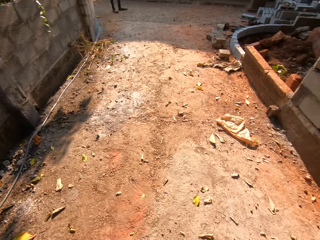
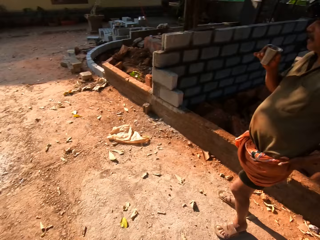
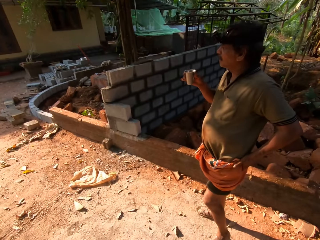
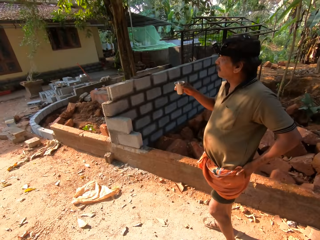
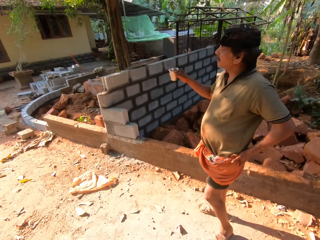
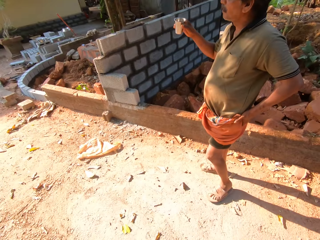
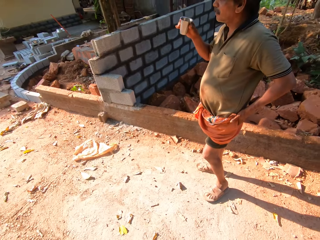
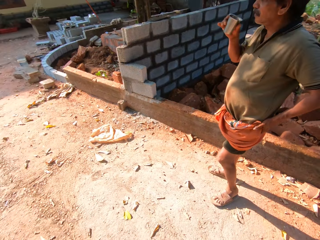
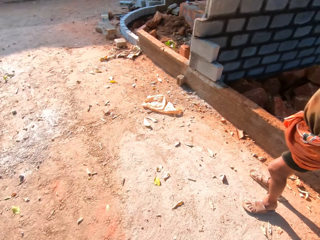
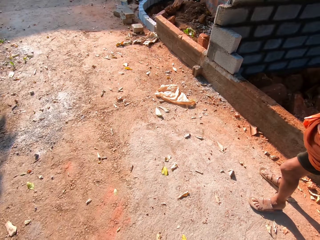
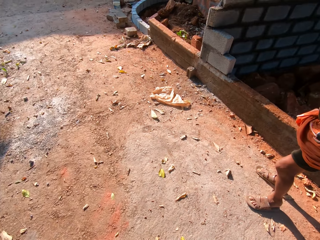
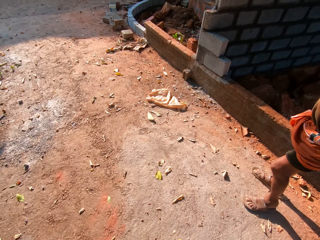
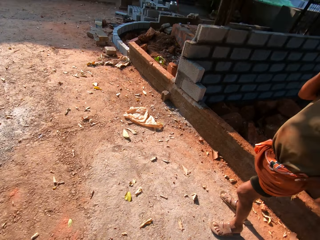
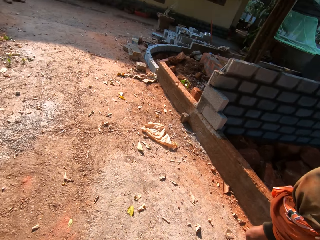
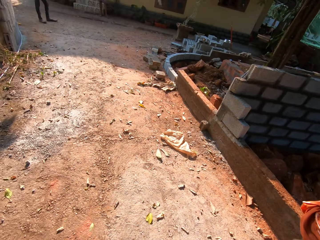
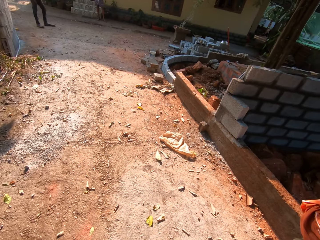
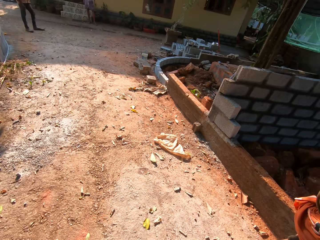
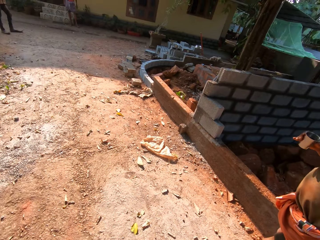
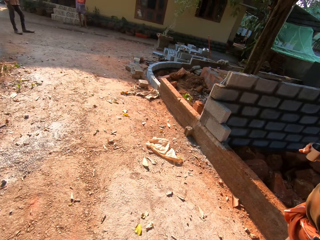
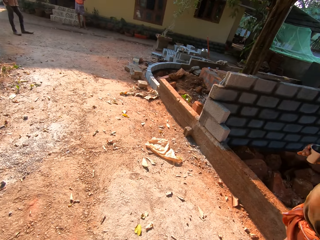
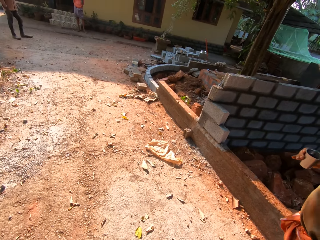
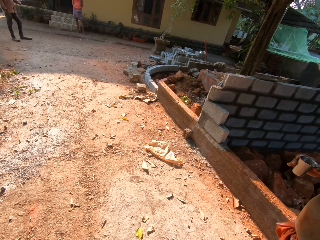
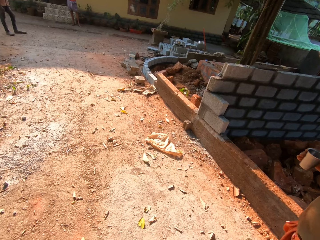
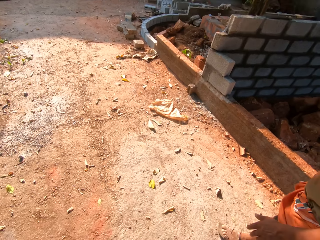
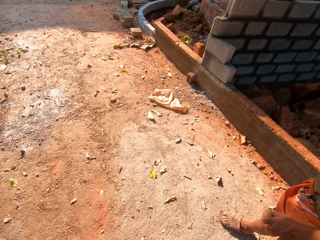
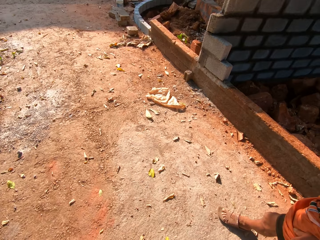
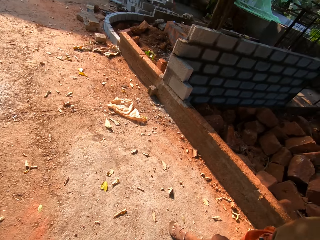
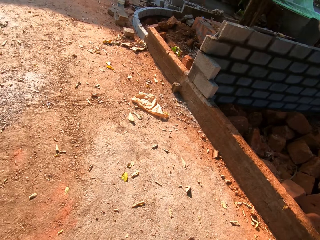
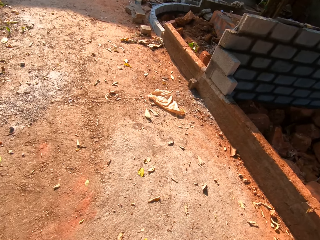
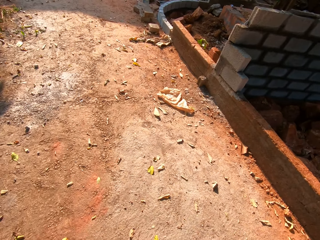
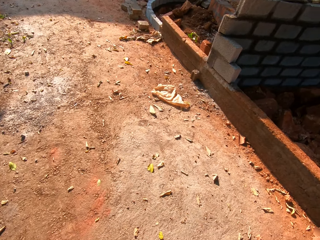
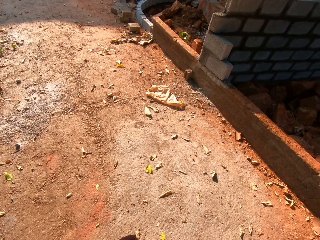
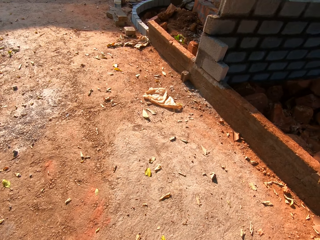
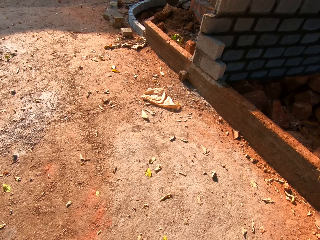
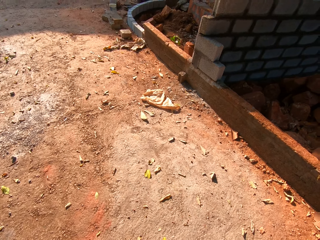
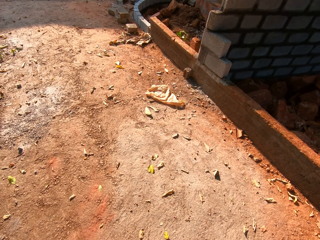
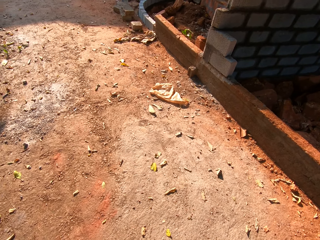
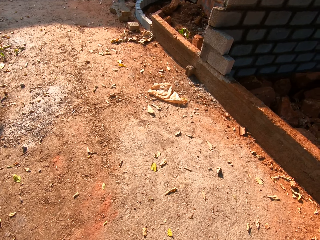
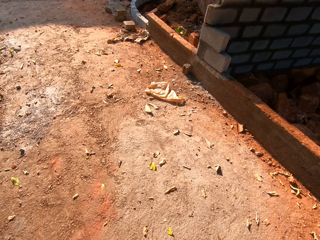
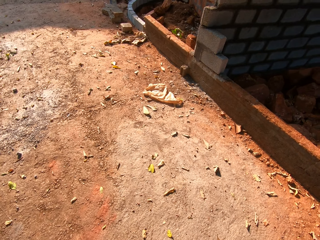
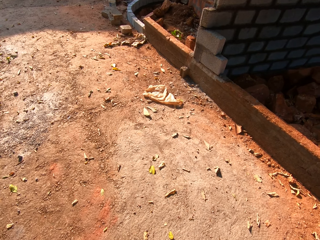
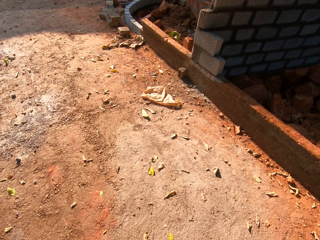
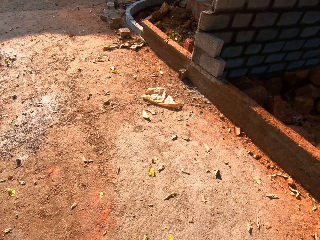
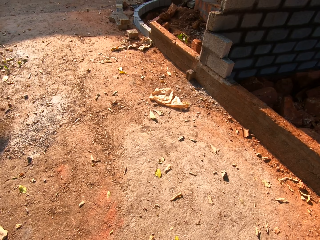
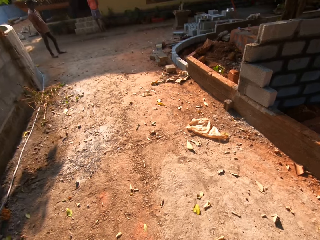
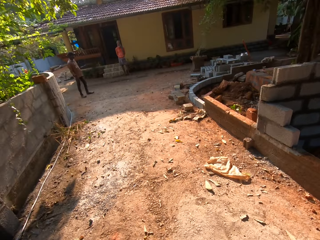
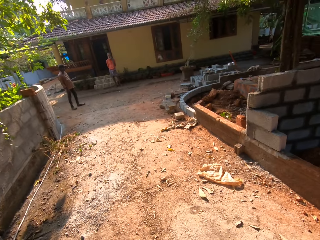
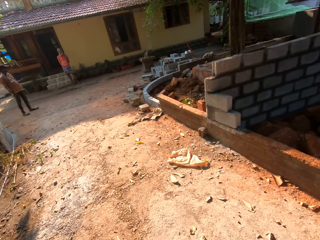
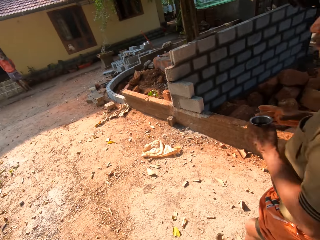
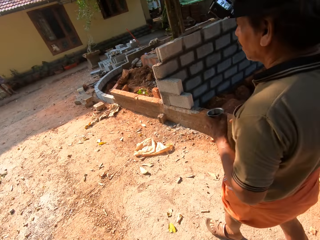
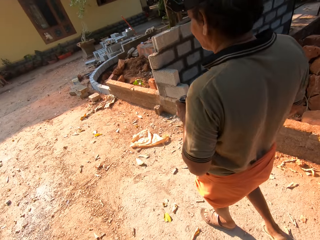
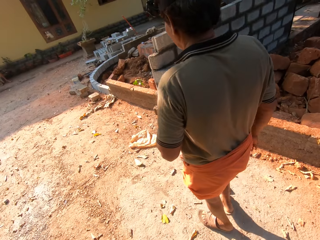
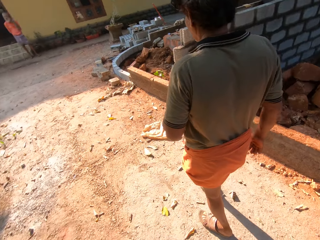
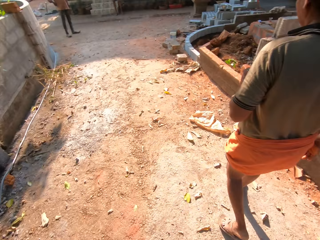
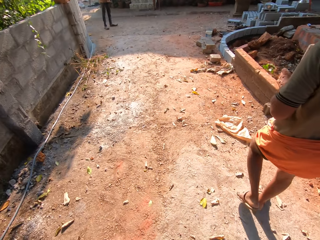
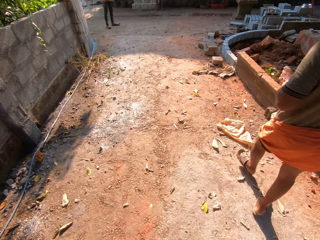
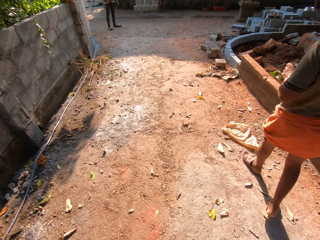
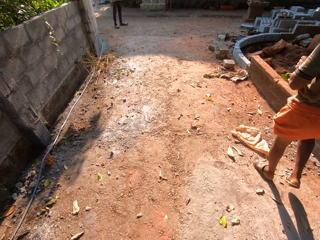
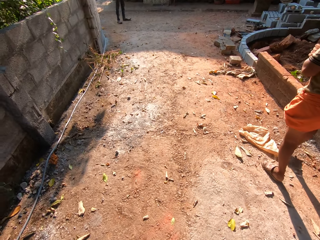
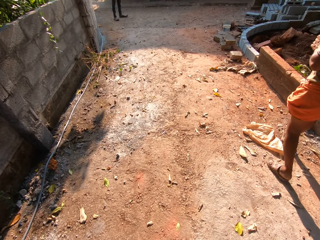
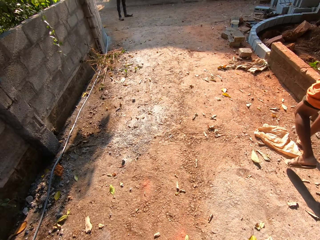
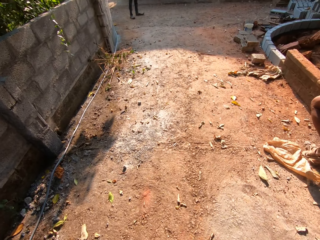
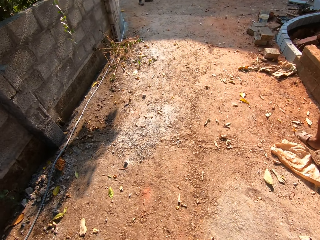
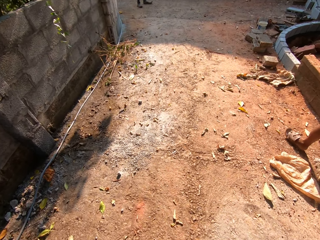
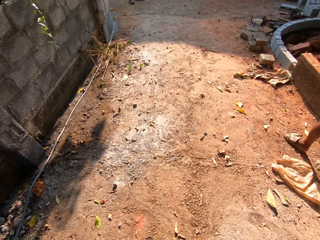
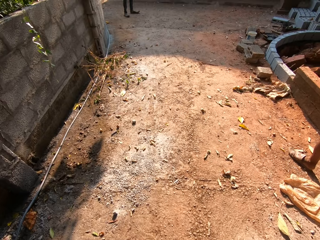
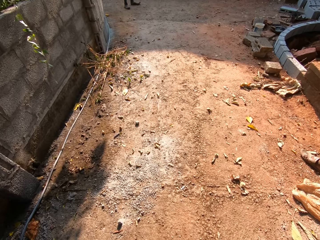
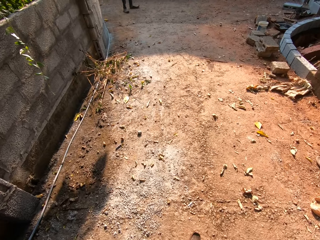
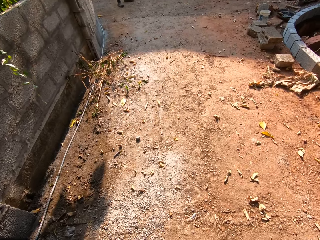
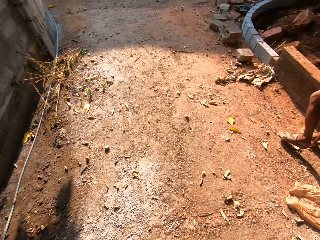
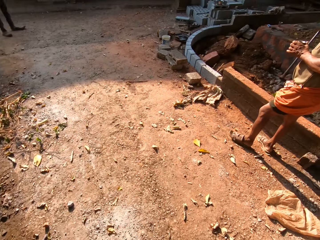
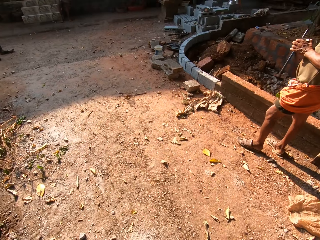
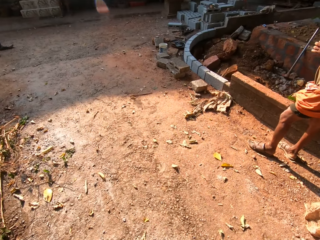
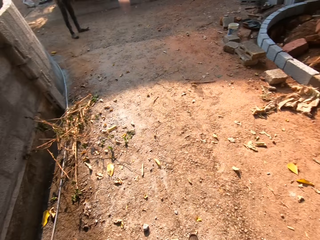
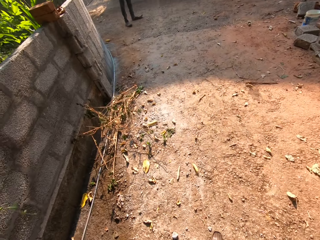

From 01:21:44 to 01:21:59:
The man drinks some juice from a cup with his right hand. The man passes the cup of juice from his right hand to his left, and walks across the yard. The camera wearer walks across the yard.

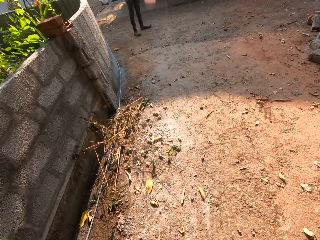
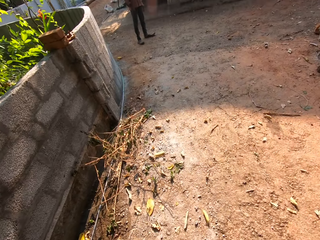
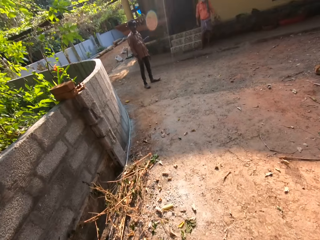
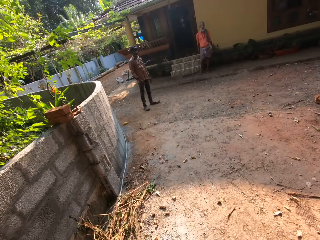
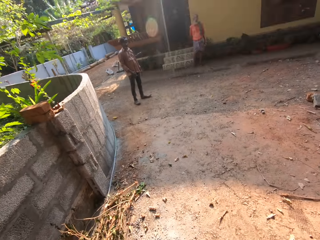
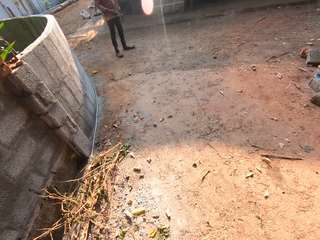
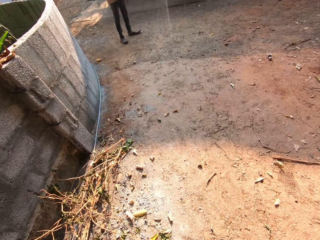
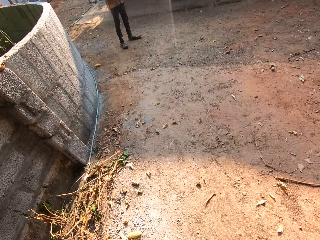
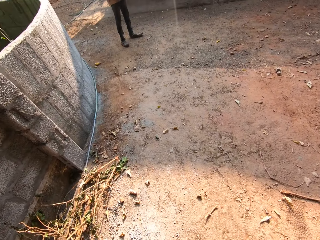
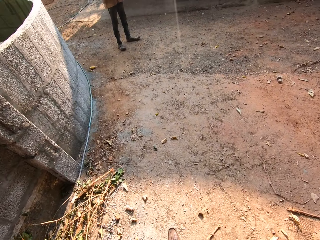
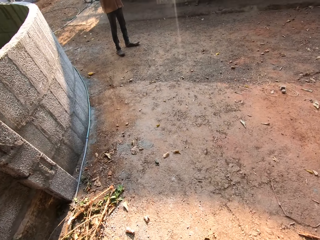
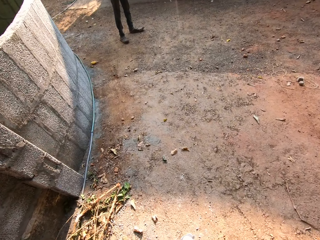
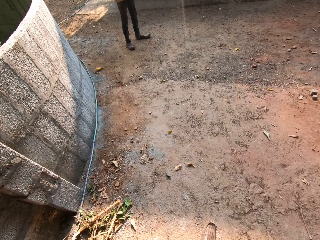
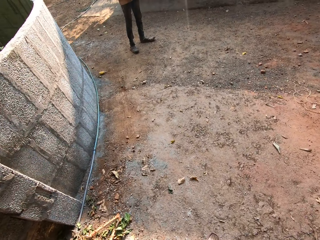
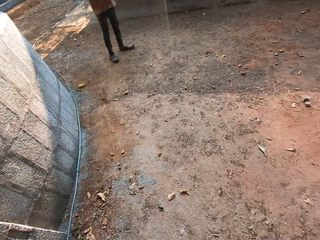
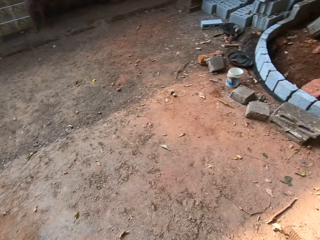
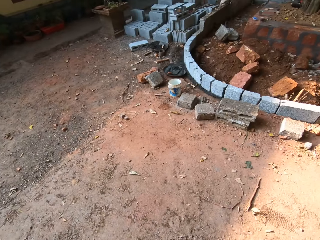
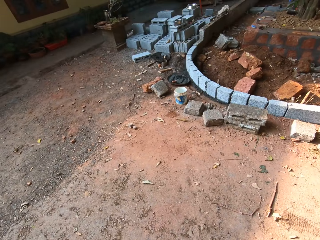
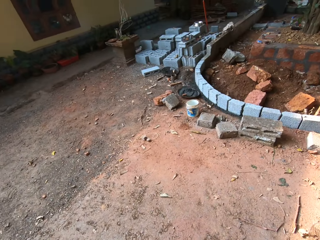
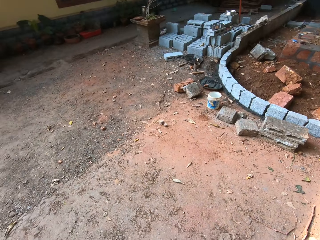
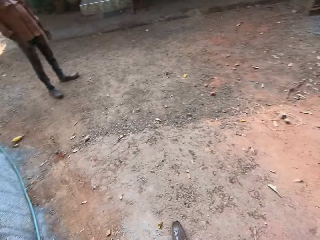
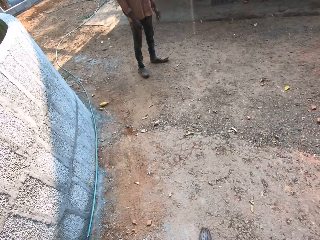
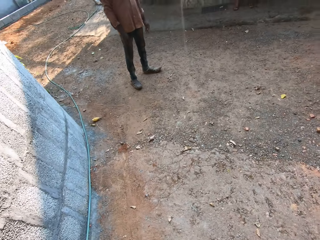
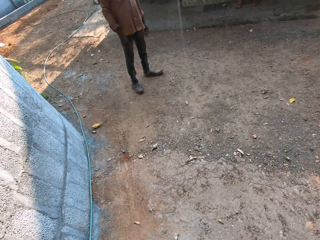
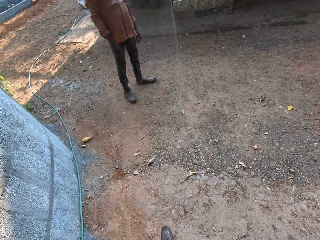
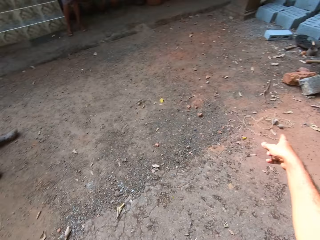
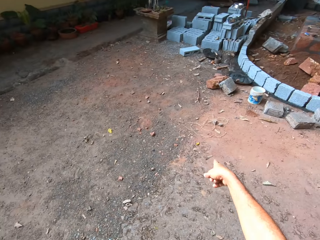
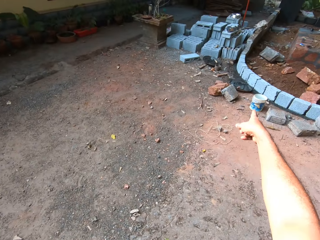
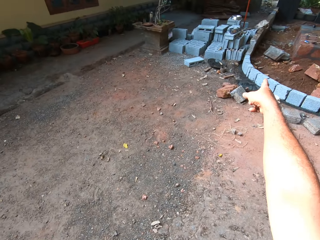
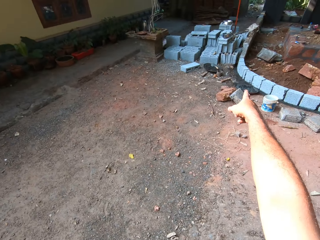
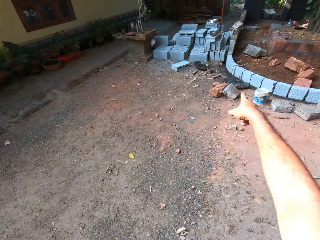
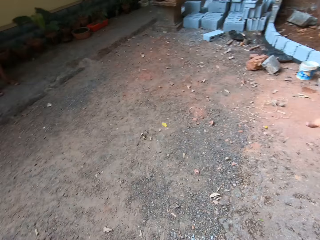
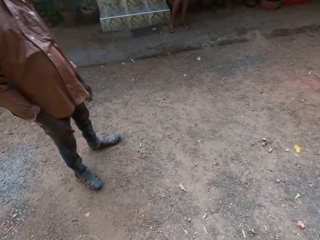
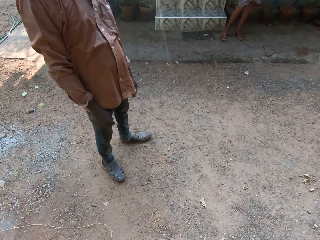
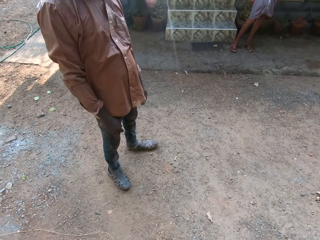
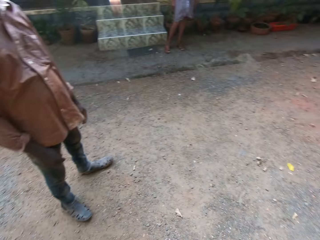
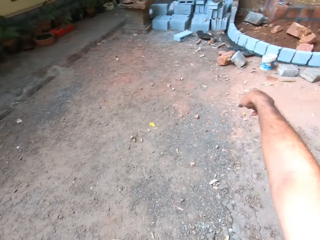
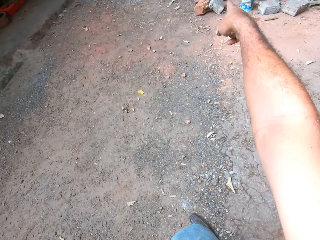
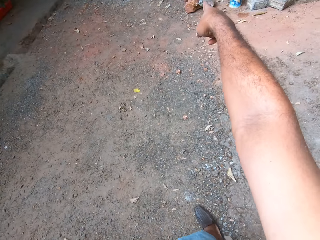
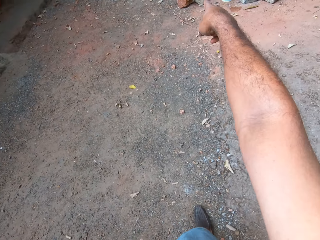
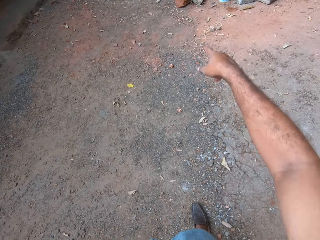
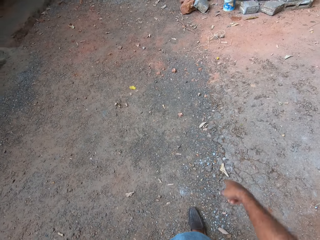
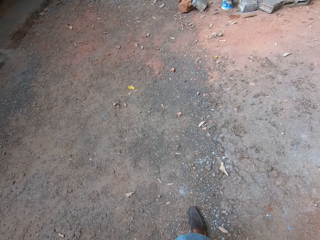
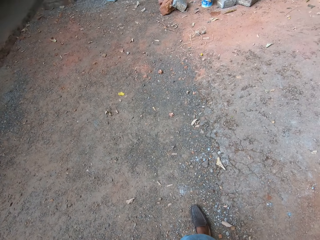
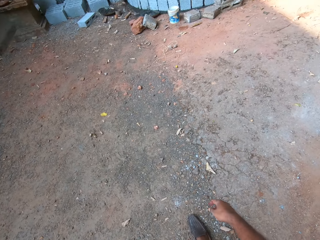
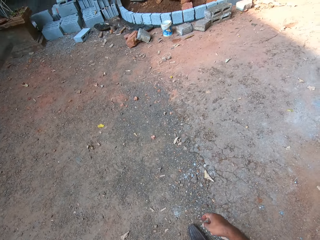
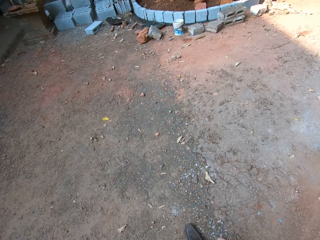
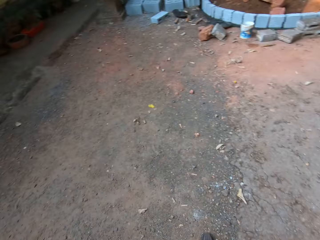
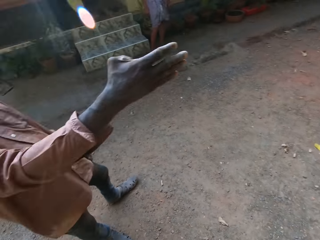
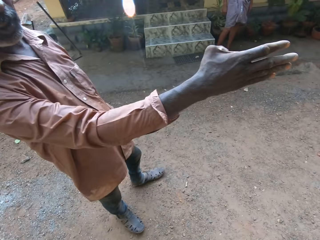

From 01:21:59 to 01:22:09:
The camera wearer looks around. They interact with a man.
